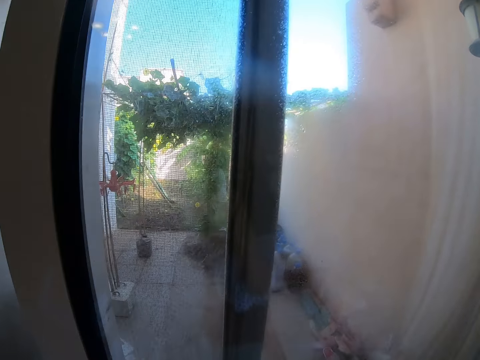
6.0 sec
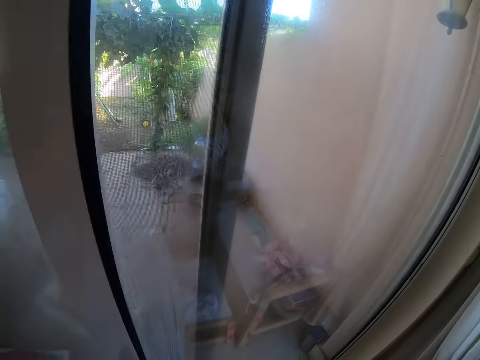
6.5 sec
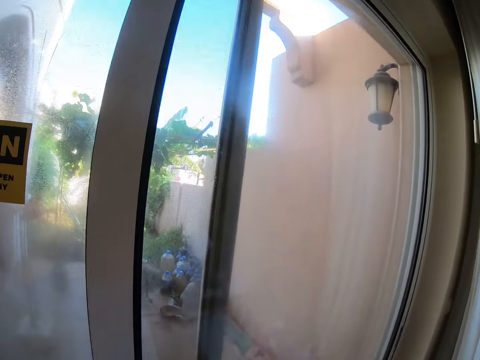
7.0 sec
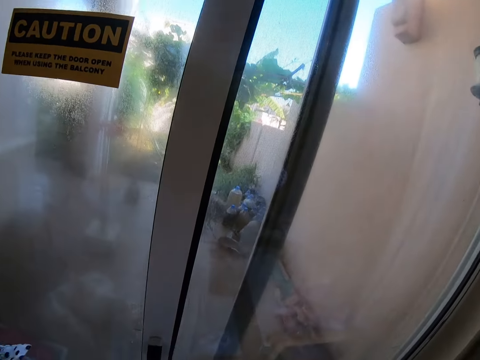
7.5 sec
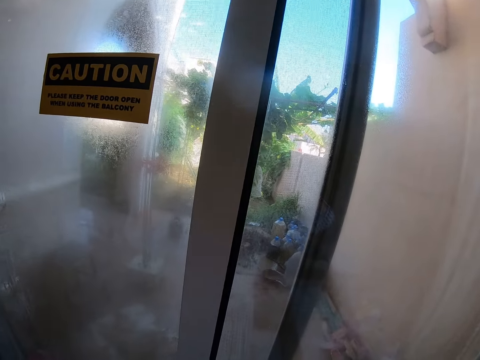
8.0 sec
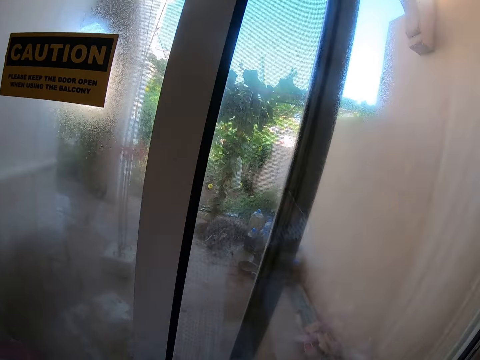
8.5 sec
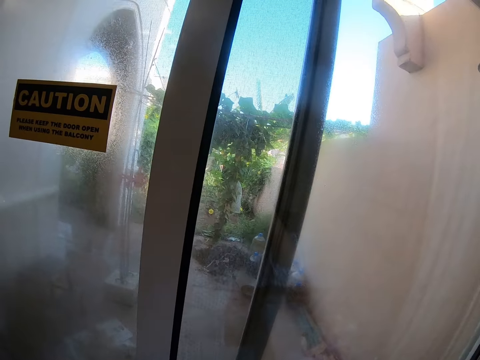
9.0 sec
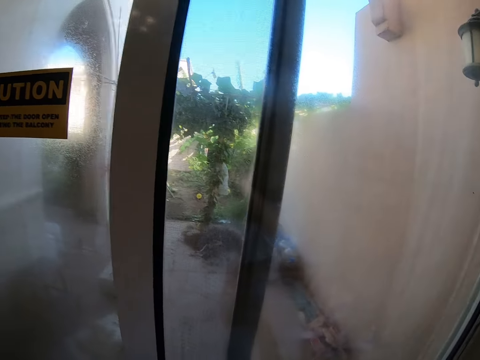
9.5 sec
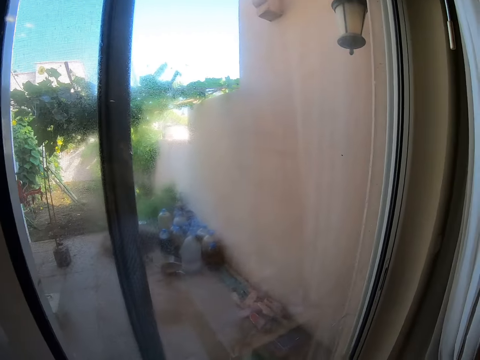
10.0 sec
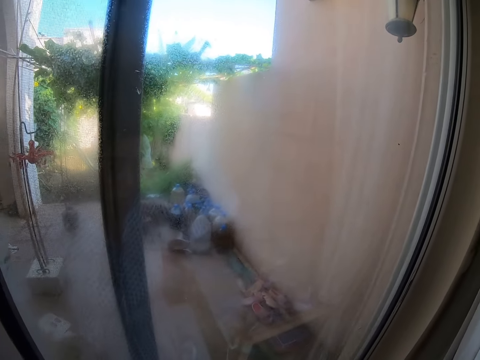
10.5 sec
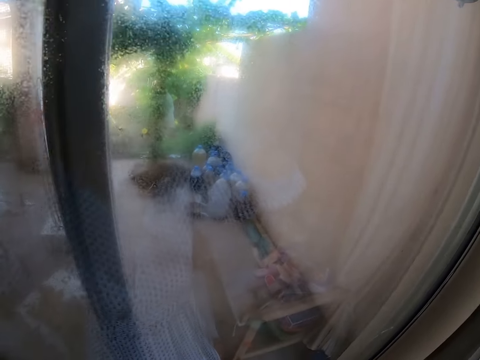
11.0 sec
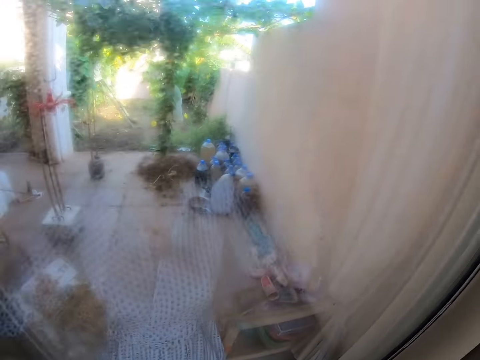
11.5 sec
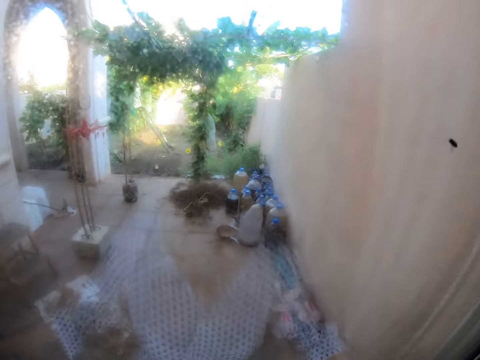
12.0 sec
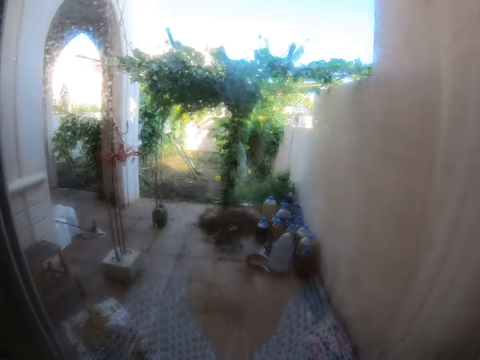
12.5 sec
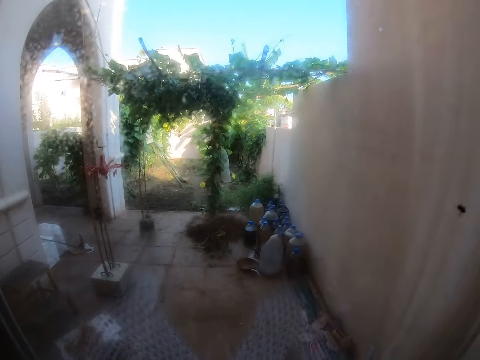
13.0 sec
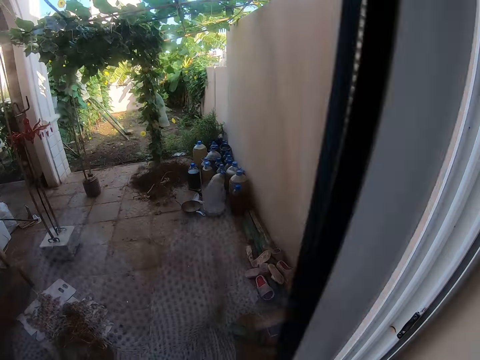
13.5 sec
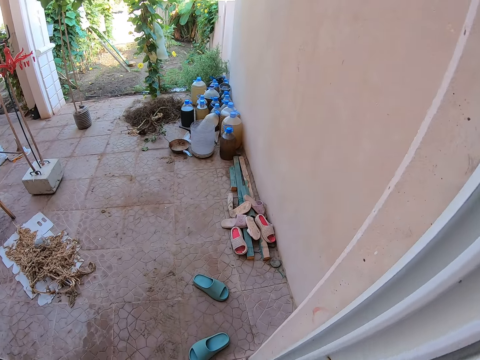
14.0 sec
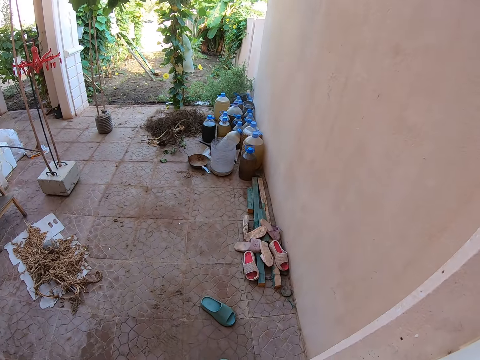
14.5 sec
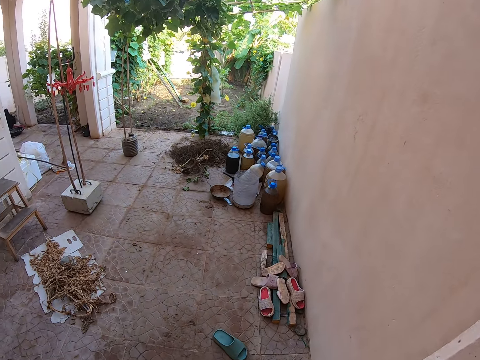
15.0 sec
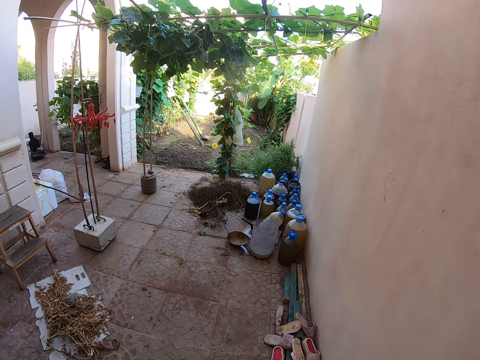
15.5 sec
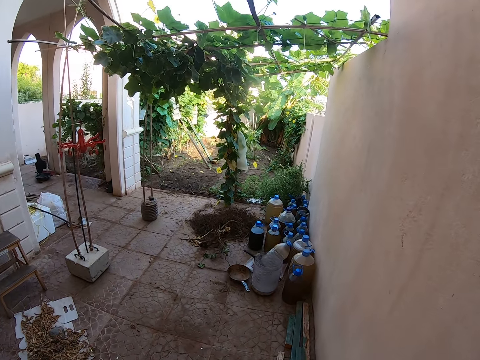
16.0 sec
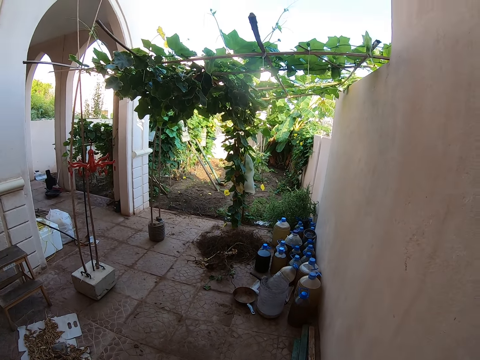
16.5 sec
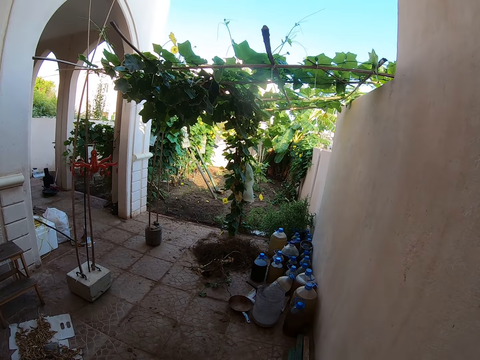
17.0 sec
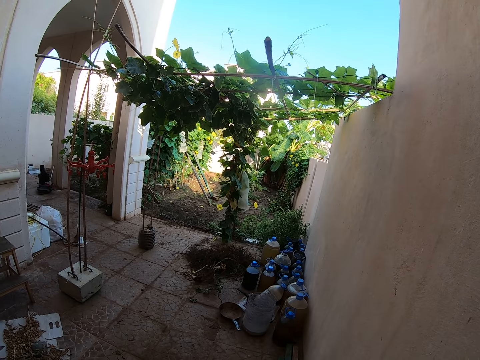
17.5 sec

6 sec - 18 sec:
The camera wearer looks around. They open the door. They look at the garden.

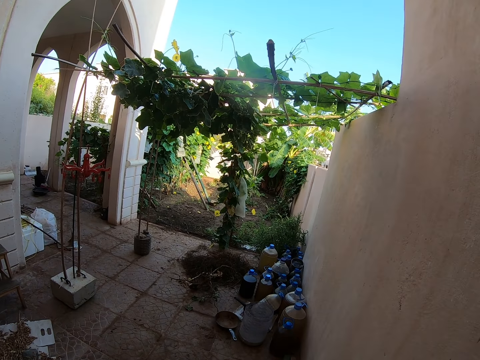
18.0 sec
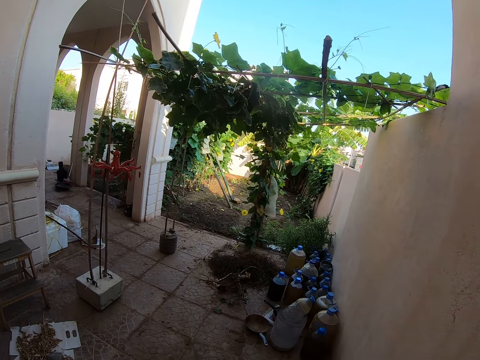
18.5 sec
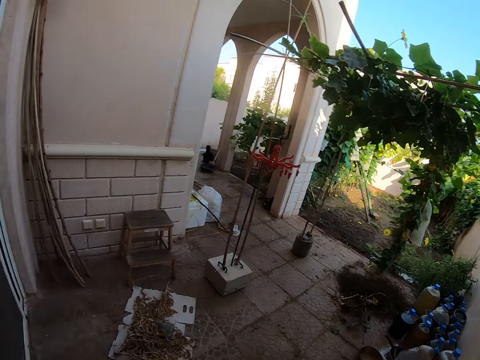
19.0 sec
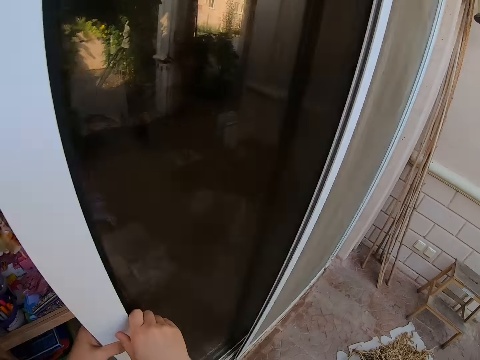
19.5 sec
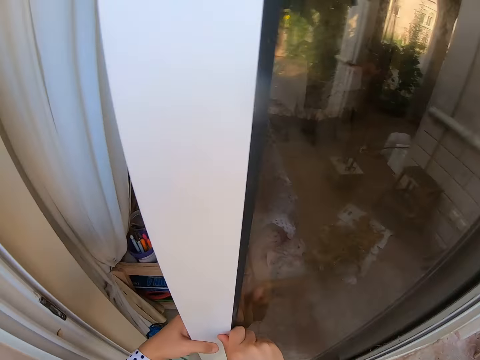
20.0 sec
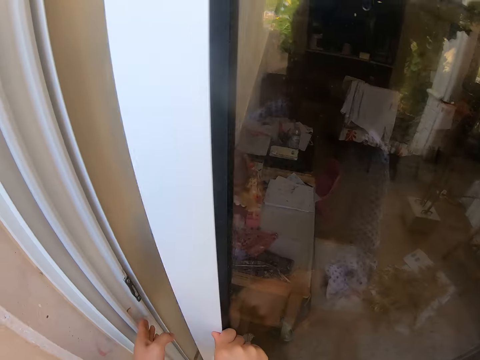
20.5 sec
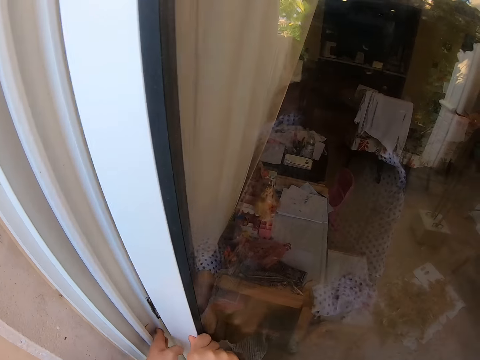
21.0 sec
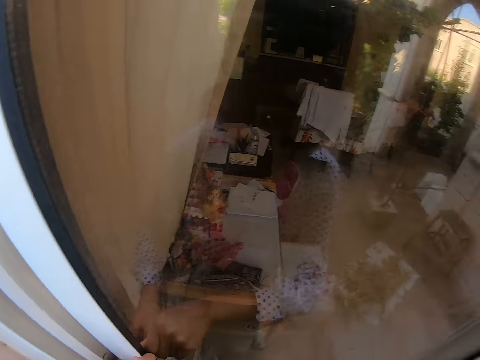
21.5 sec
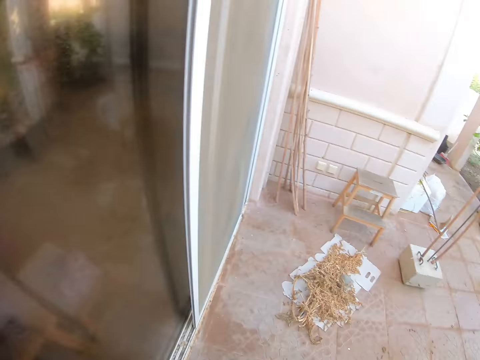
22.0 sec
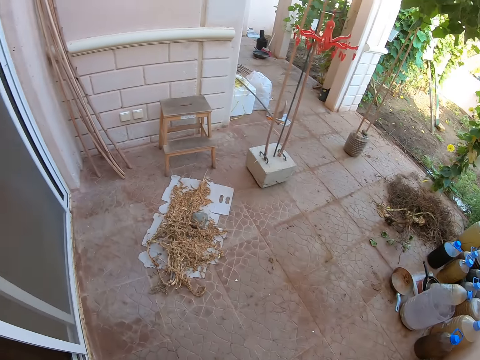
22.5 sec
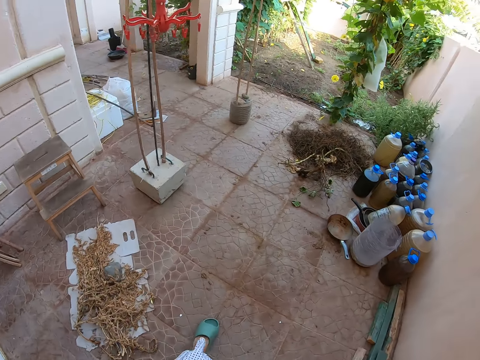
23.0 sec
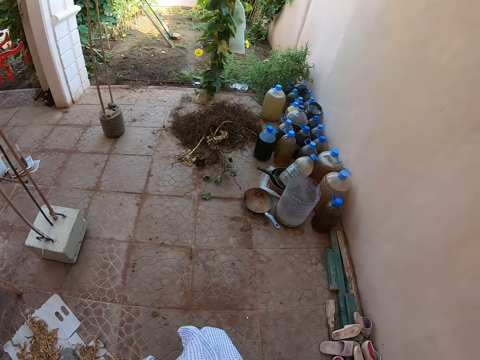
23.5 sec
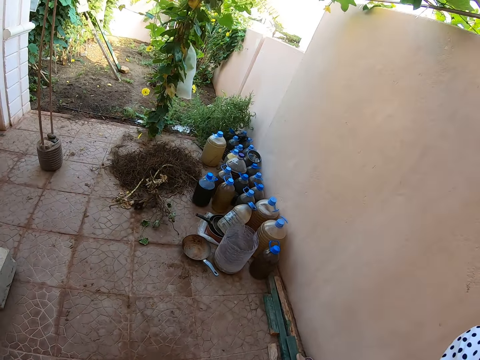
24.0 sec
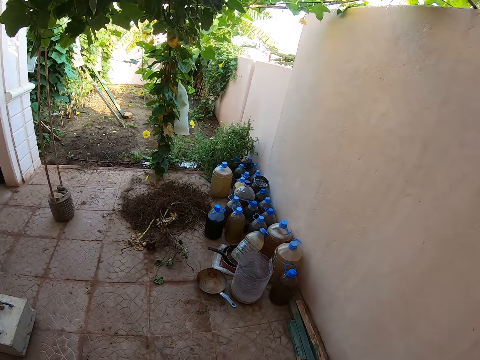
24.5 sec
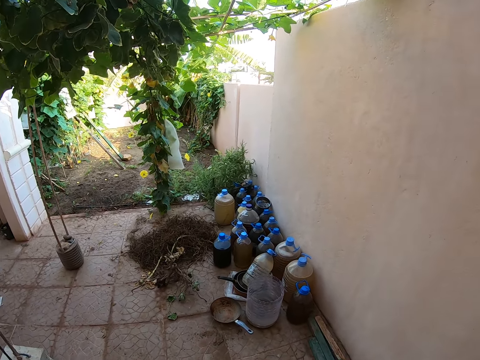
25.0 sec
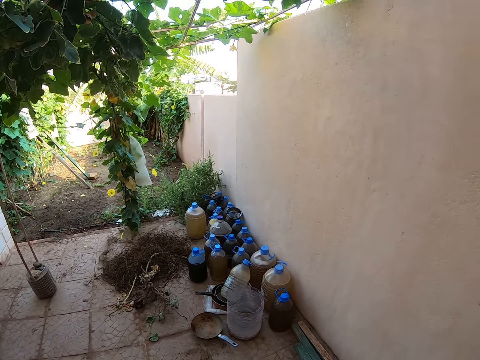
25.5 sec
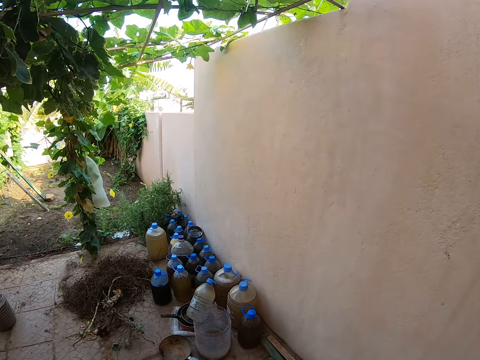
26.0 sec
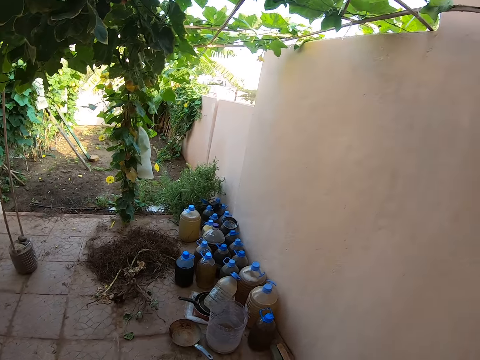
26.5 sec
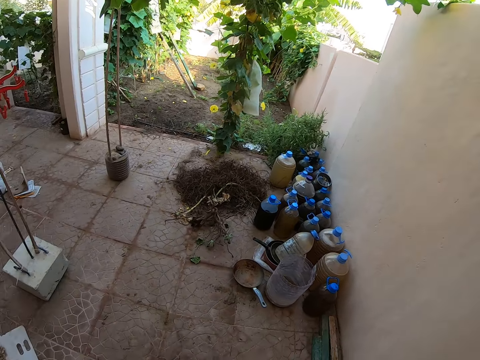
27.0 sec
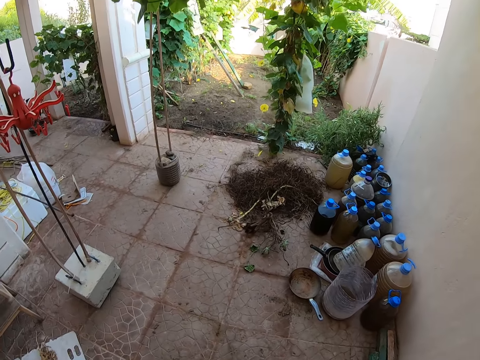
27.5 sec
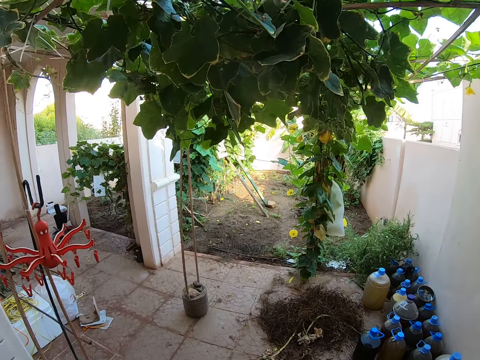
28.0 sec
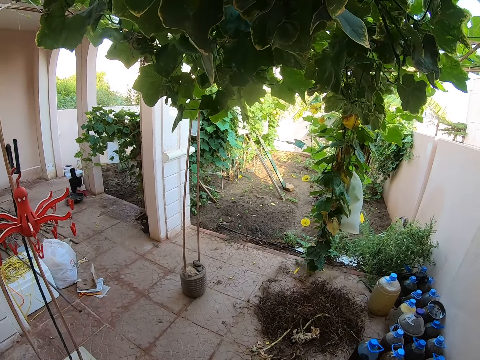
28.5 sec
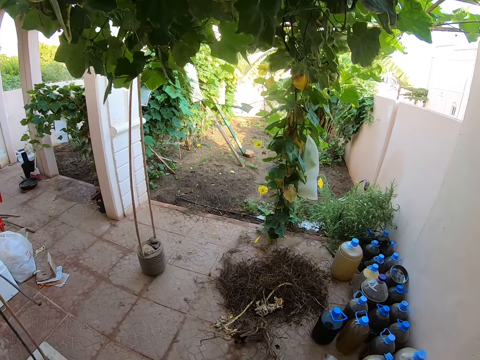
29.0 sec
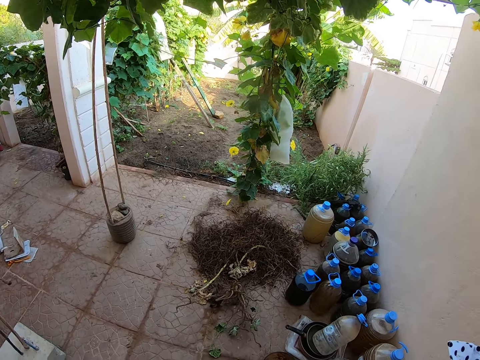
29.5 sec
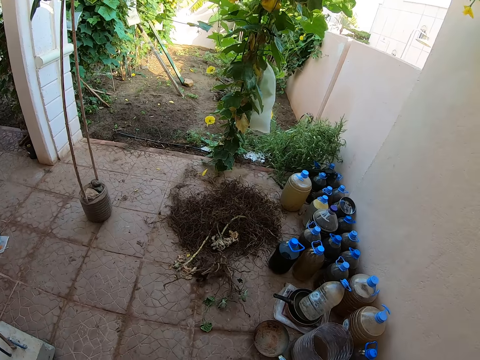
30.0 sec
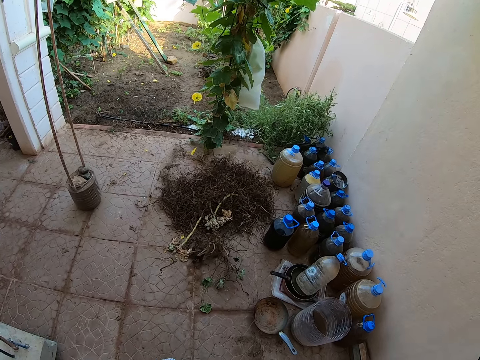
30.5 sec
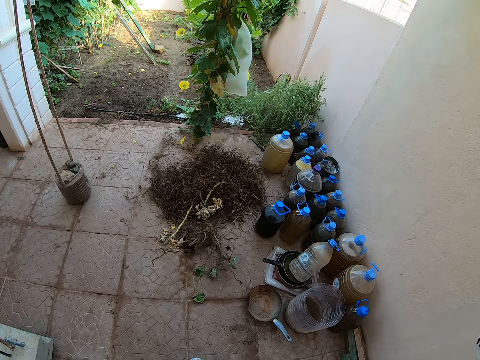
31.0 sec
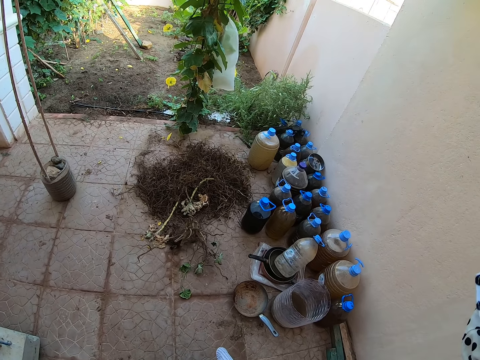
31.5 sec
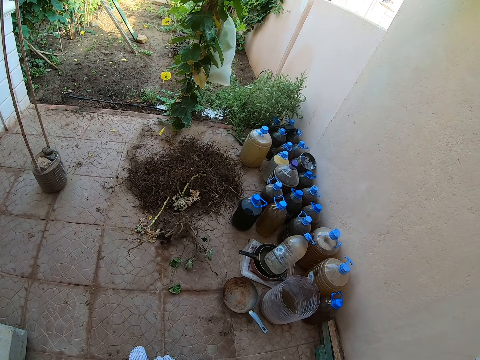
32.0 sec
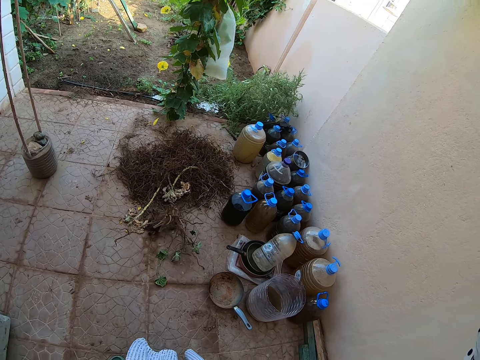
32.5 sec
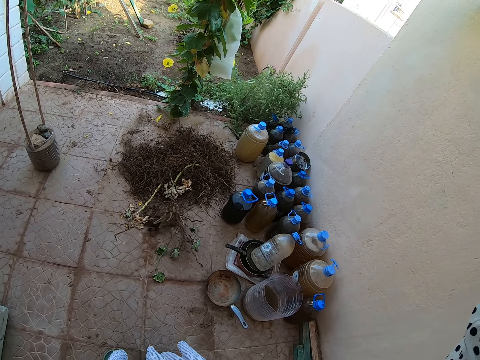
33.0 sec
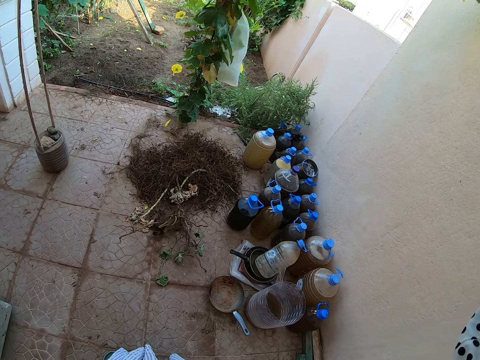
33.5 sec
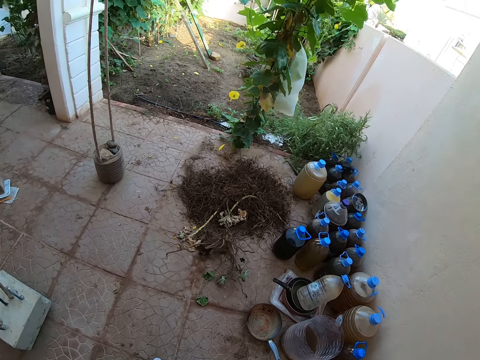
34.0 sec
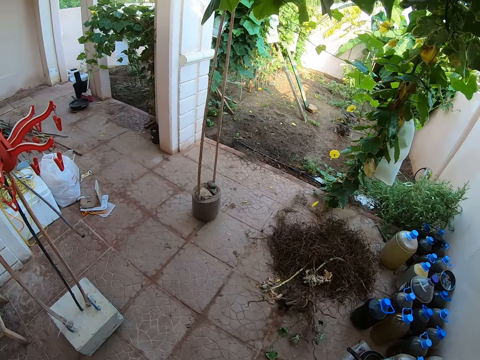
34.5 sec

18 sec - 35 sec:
The camera wearer holds the door. They close the door. They walk toward the garden. They stand at a point. They look at the bottles.
